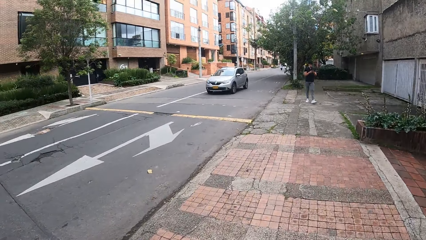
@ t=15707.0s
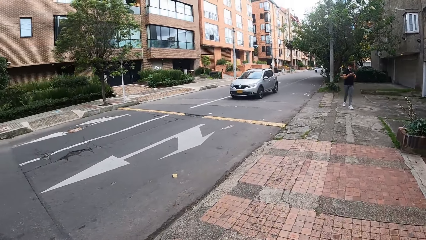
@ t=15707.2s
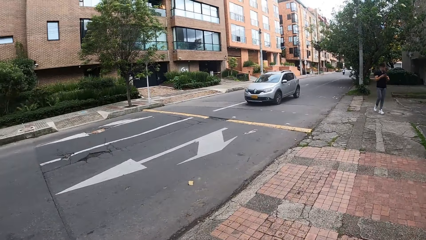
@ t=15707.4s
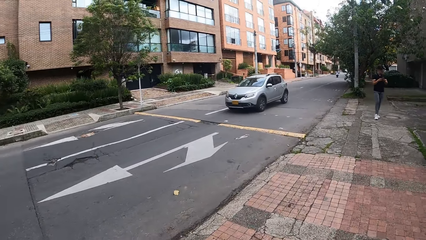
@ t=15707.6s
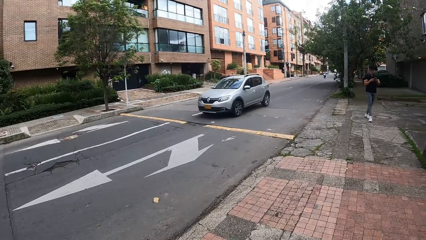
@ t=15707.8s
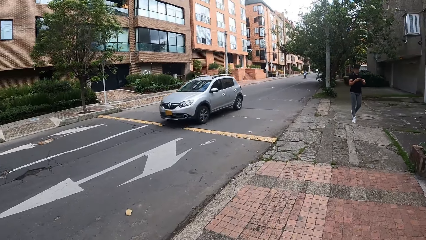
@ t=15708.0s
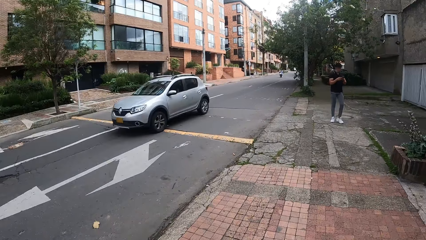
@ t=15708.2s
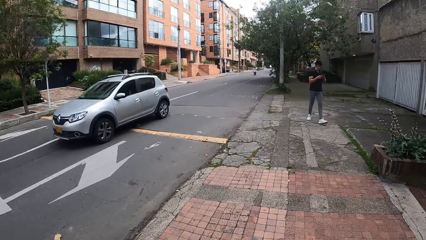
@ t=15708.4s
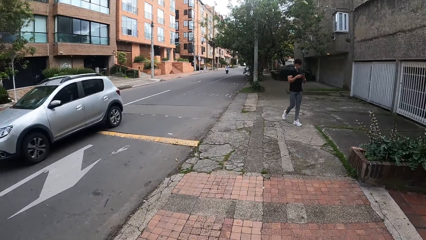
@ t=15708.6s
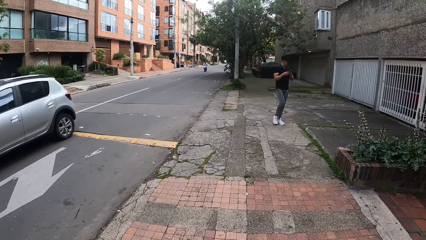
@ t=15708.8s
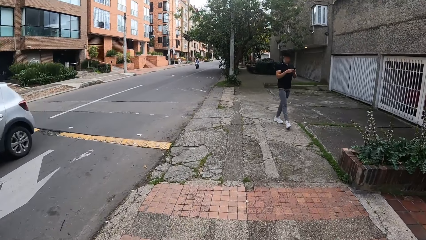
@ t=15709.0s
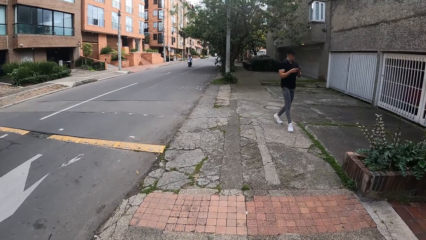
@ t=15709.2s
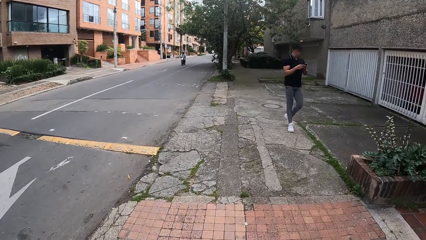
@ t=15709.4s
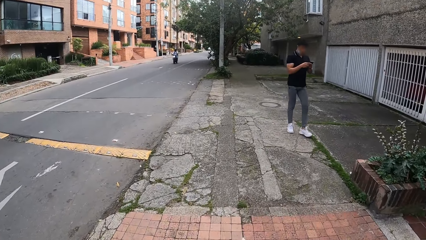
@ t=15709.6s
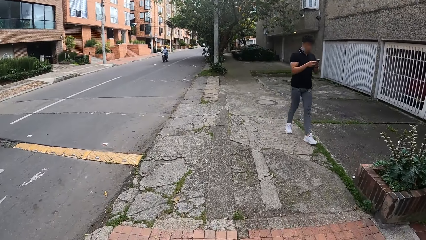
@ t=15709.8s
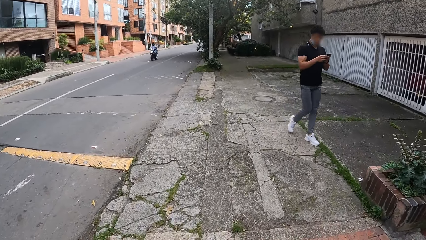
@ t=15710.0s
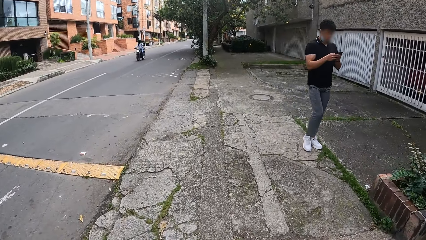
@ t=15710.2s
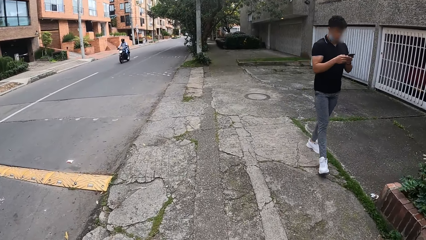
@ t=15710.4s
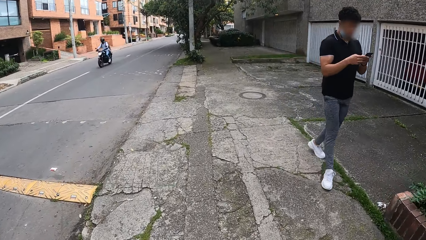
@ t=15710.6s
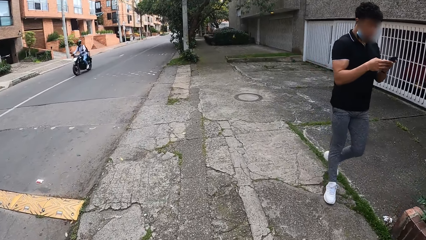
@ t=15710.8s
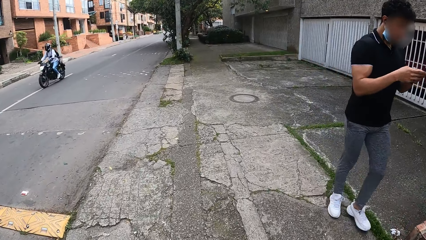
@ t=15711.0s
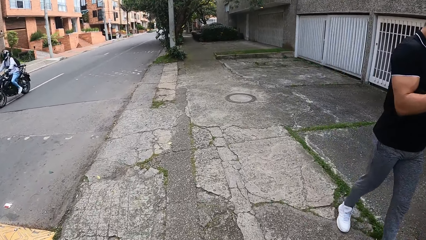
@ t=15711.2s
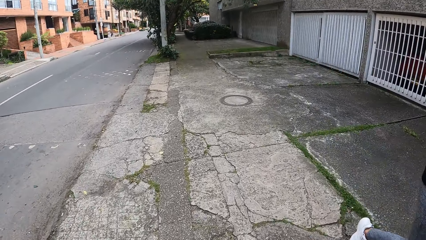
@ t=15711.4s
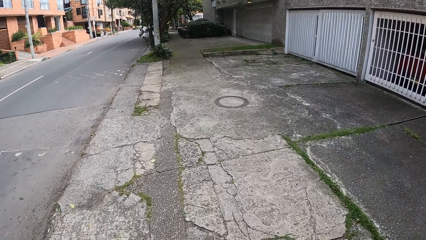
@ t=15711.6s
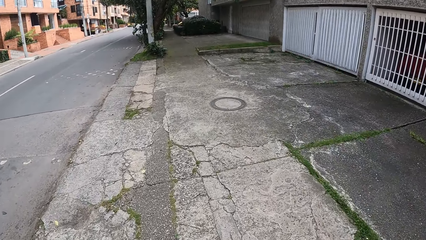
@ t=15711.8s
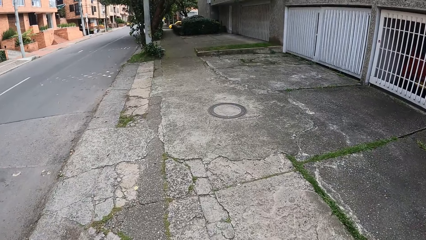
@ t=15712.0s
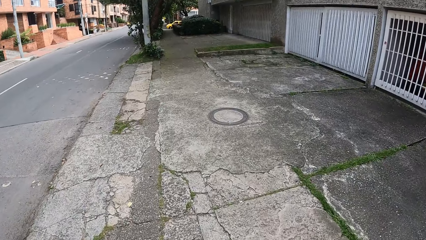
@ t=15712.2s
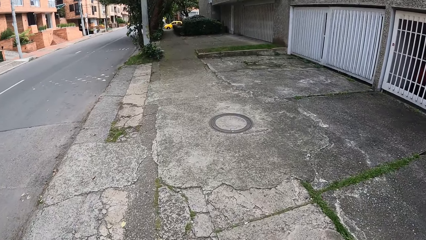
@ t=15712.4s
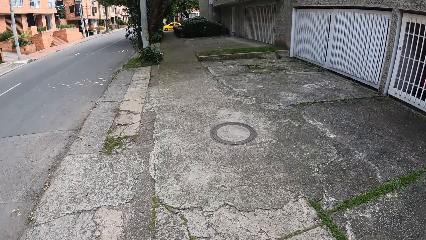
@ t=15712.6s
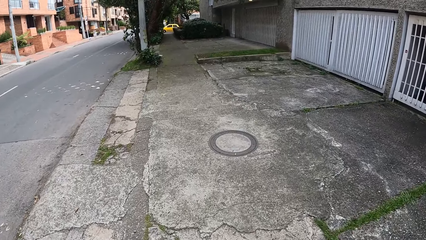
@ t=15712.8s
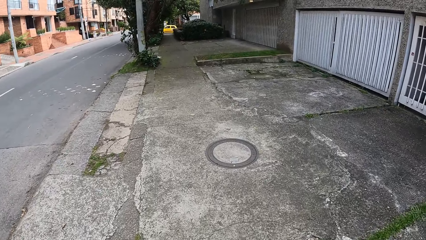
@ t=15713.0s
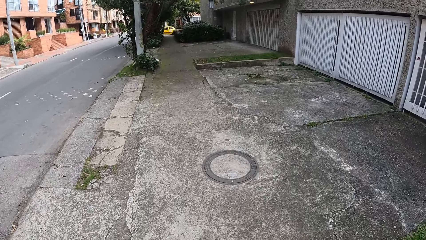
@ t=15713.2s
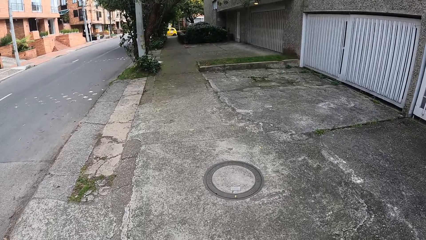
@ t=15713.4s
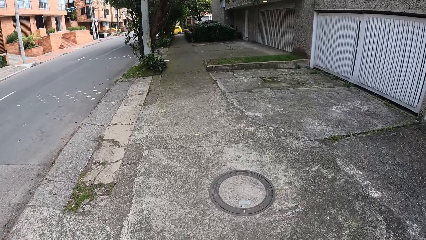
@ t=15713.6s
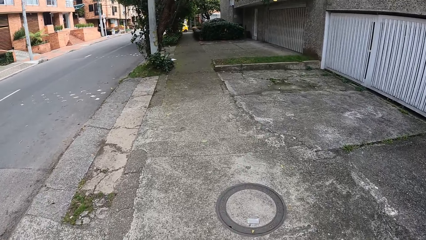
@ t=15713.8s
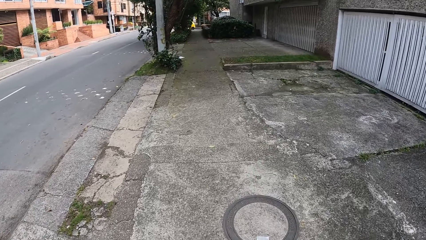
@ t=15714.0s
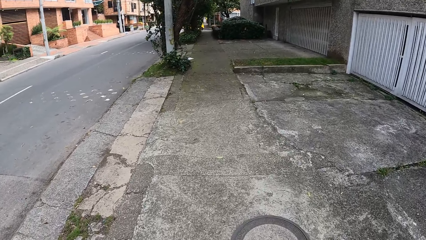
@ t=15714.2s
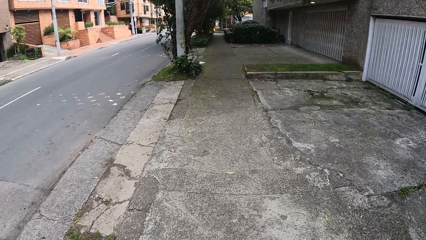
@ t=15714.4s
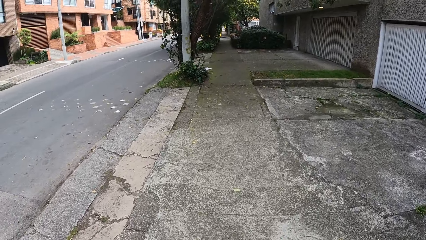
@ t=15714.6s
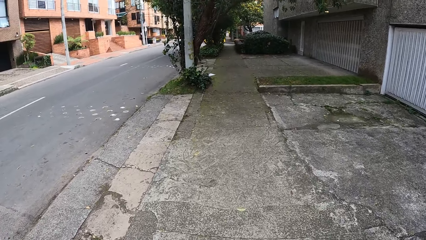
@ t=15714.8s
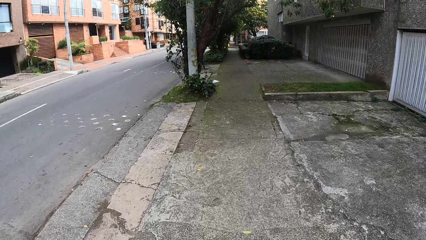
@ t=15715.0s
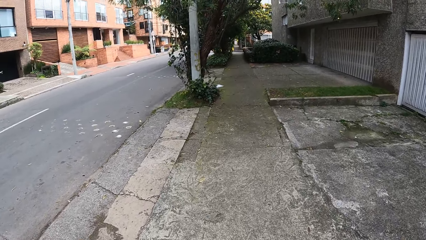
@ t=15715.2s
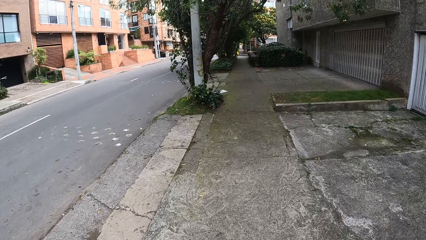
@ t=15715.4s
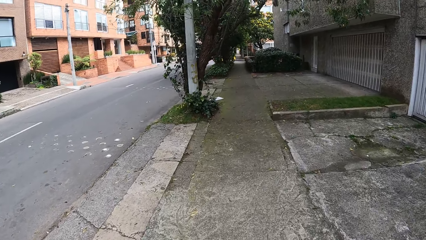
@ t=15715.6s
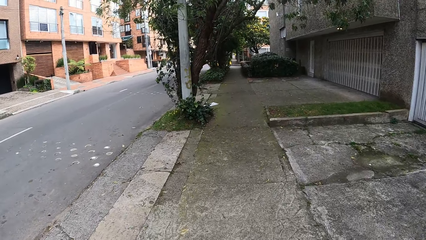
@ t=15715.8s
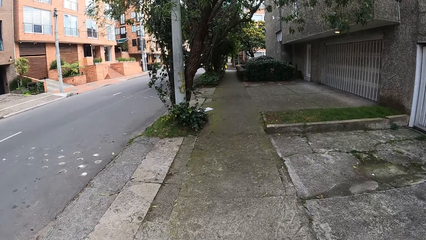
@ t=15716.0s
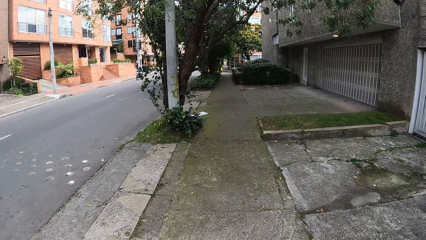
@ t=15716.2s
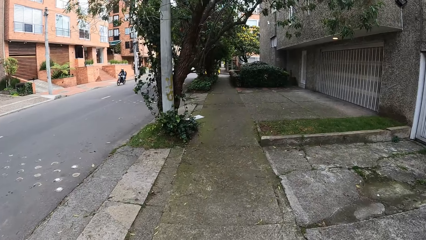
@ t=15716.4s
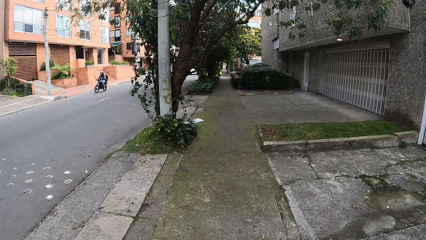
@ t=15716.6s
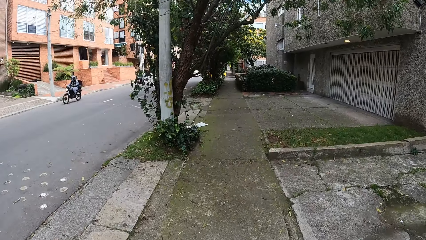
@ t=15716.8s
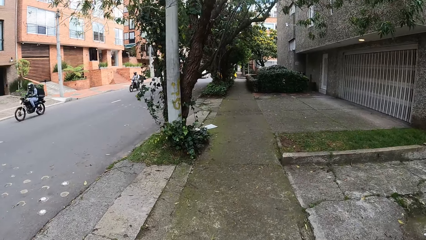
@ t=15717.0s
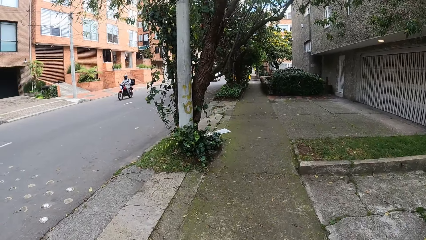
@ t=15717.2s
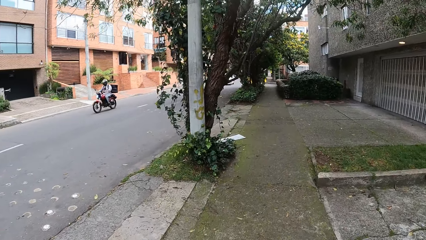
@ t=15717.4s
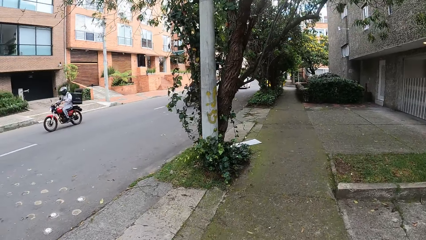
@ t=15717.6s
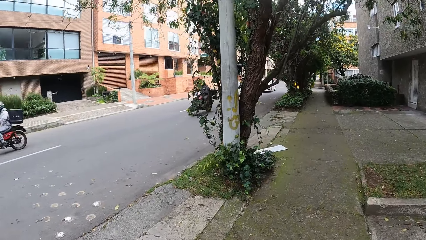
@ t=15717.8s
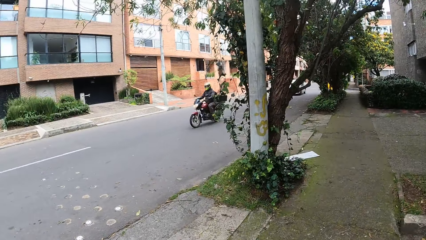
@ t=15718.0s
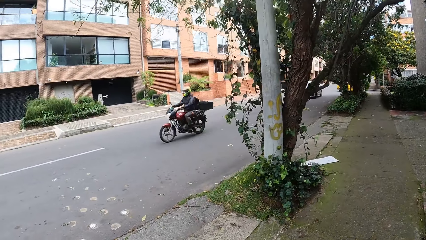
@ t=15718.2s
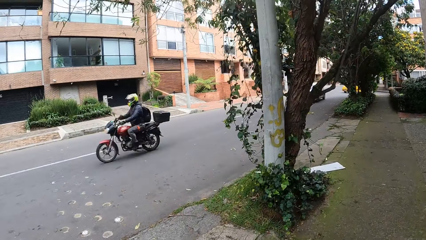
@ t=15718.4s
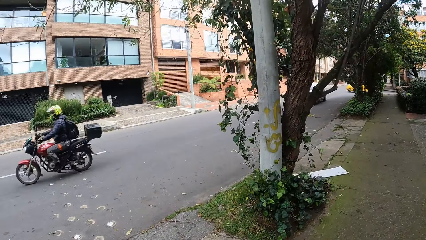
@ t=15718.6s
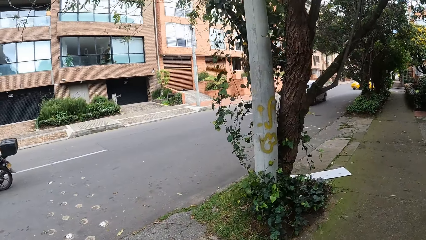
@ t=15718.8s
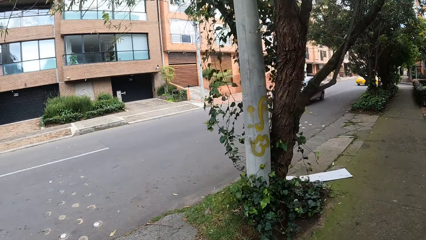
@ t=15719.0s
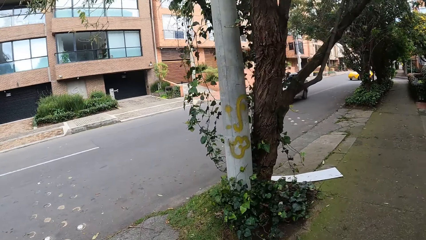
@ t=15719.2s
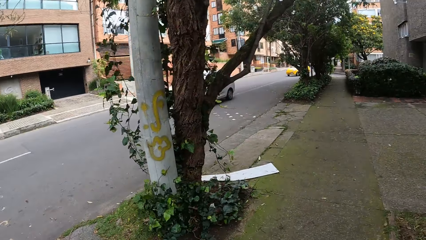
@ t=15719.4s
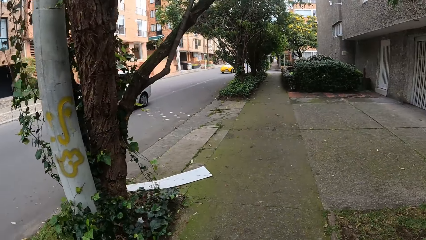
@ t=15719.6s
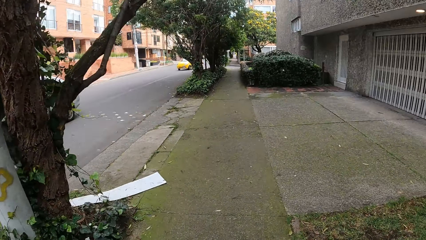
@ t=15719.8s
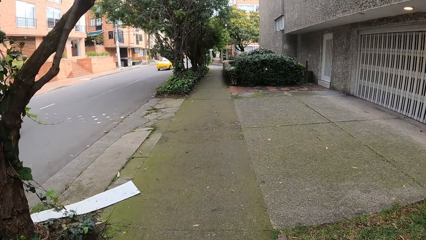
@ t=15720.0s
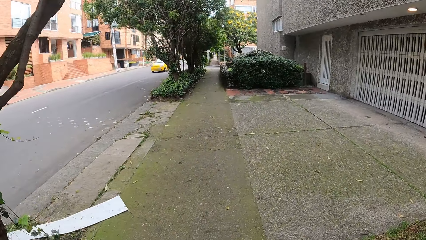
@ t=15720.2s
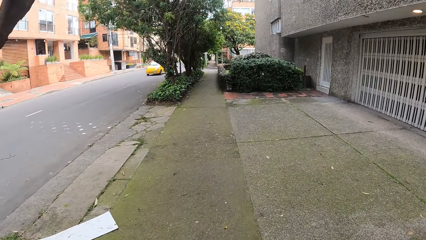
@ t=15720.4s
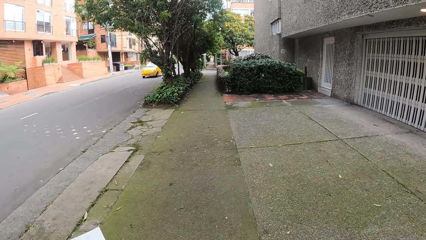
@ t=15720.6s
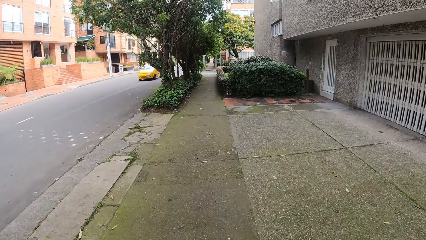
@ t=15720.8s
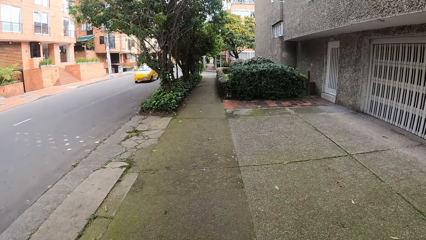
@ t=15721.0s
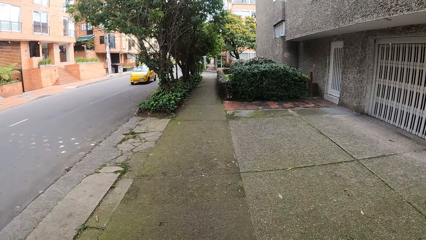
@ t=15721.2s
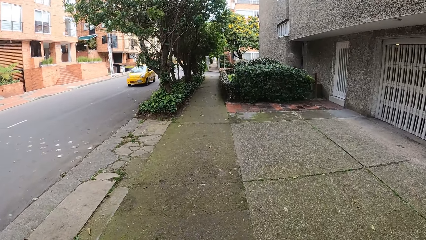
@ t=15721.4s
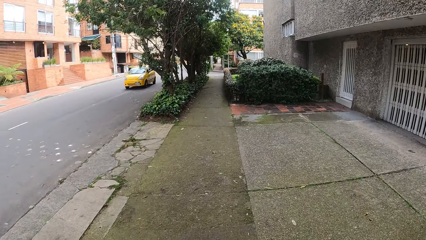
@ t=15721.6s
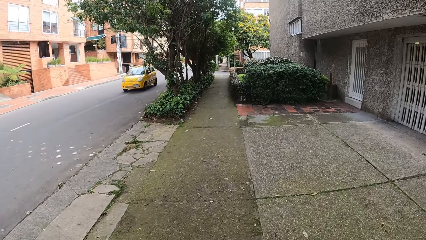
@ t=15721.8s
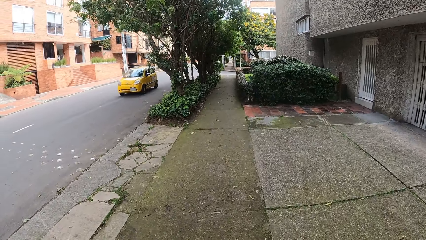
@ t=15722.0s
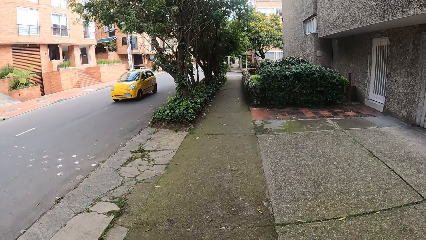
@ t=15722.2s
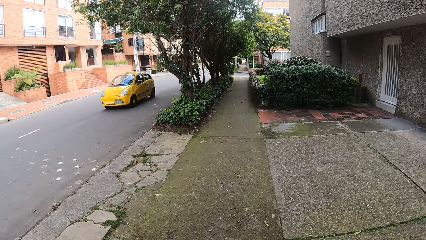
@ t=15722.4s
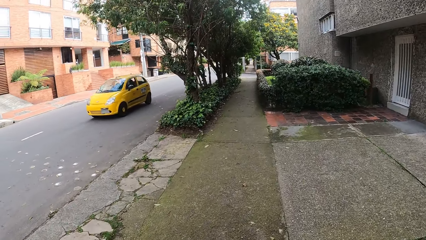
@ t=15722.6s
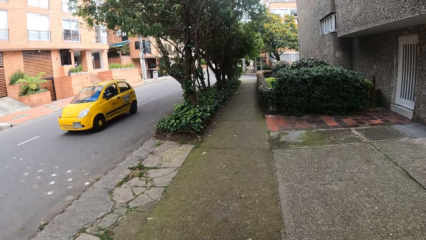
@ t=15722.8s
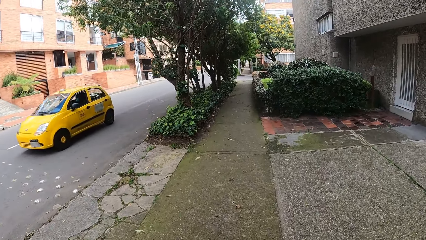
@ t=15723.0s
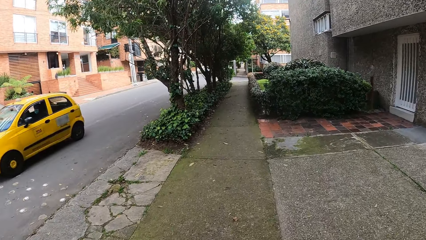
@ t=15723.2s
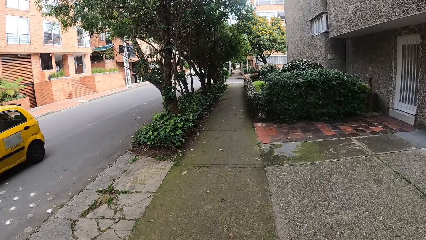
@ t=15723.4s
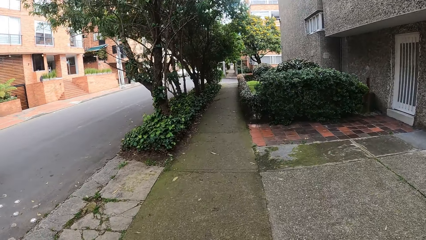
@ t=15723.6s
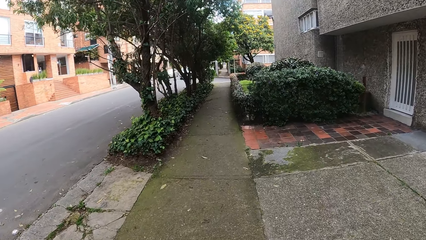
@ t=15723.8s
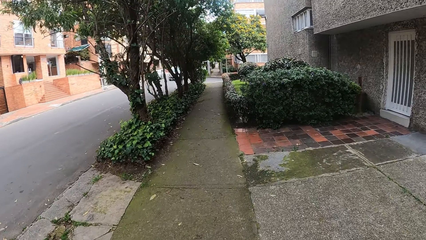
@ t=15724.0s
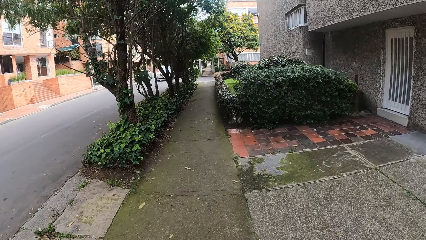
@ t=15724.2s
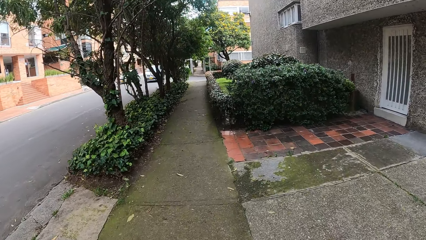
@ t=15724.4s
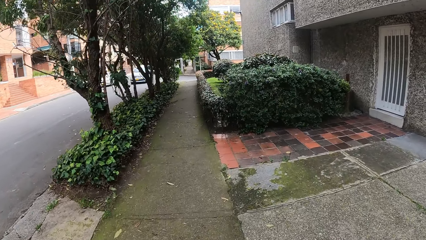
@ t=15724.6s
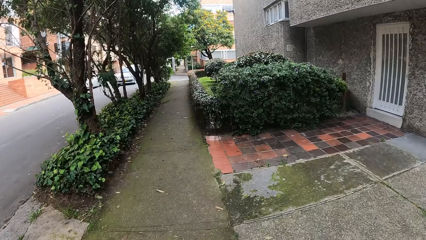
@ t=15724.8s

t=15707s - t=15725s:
A car drives past the camera wearer. A man operates a mobile phone. The man walks past the camera wearer. A motorbike drives past the camera wearer. Motorbikes drive past the camera wearer repeatedly. A car drives past the camera wearer. Again, a car drives past the camera wearer.
